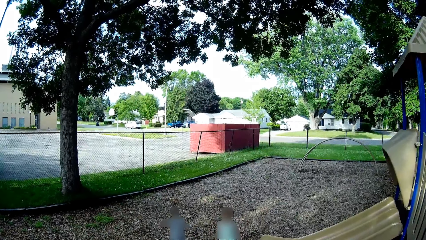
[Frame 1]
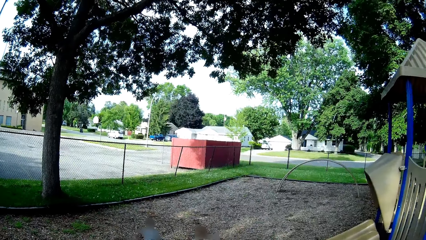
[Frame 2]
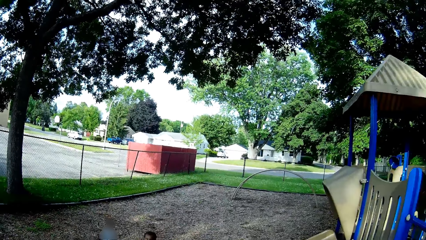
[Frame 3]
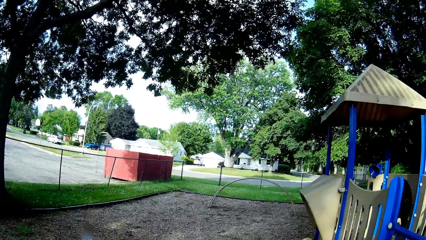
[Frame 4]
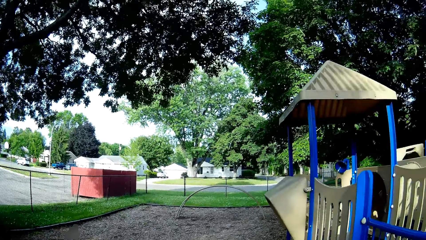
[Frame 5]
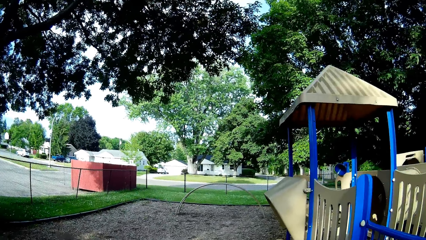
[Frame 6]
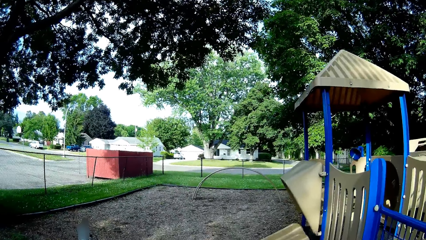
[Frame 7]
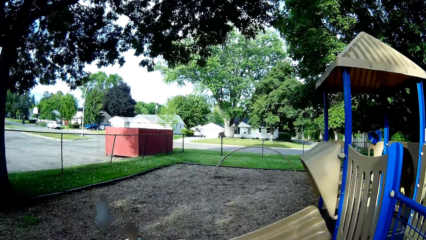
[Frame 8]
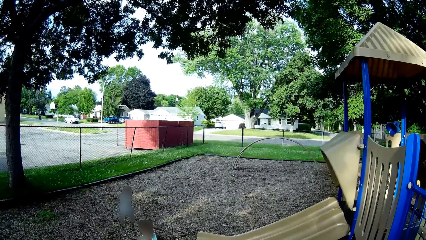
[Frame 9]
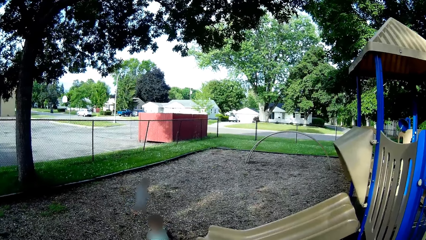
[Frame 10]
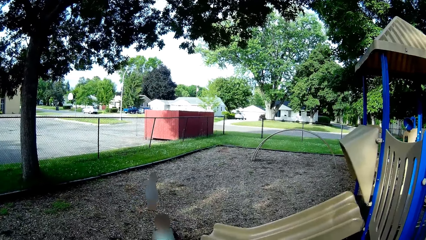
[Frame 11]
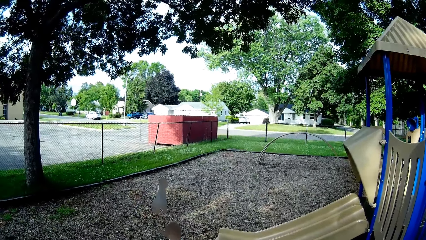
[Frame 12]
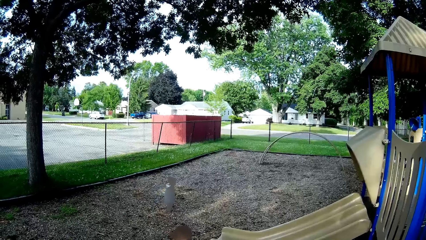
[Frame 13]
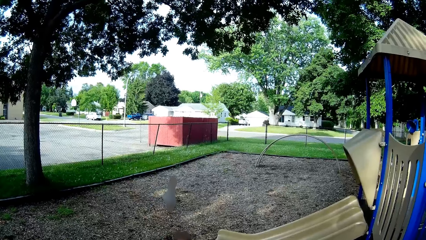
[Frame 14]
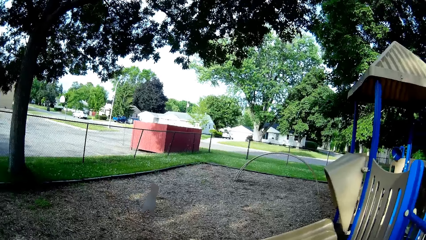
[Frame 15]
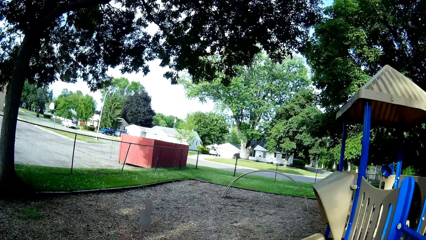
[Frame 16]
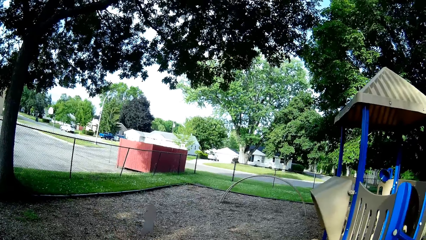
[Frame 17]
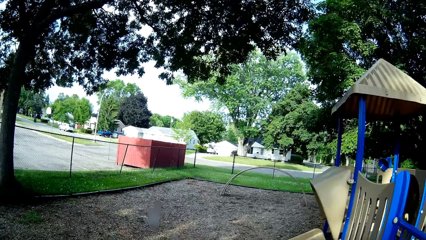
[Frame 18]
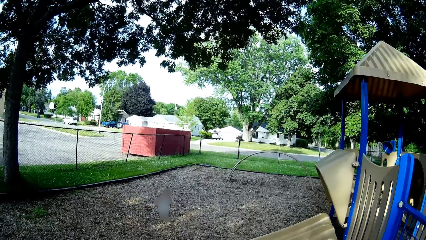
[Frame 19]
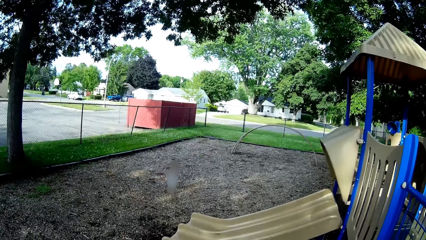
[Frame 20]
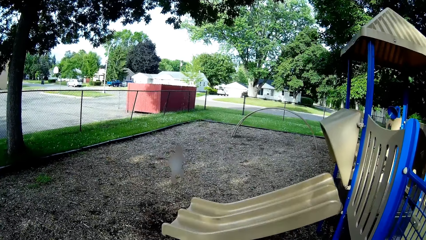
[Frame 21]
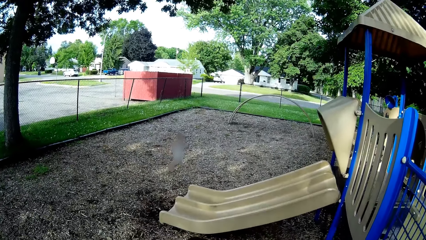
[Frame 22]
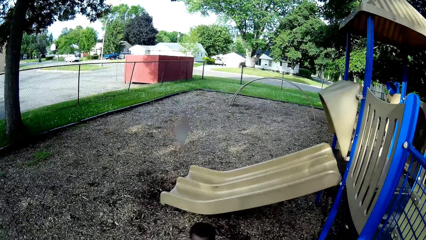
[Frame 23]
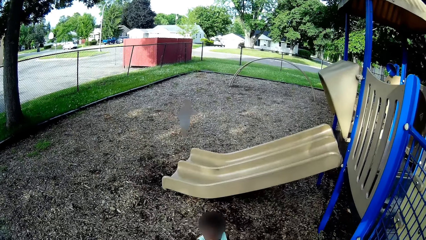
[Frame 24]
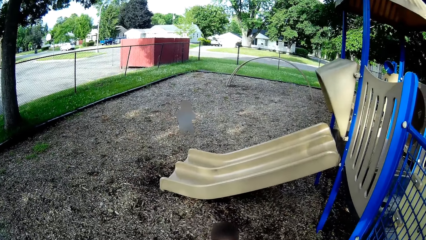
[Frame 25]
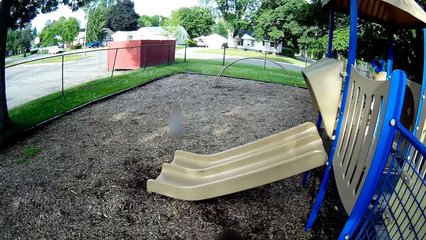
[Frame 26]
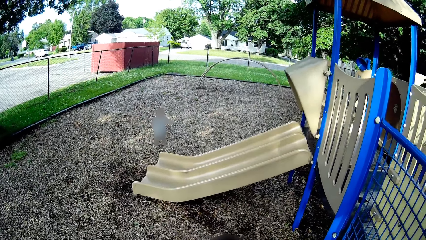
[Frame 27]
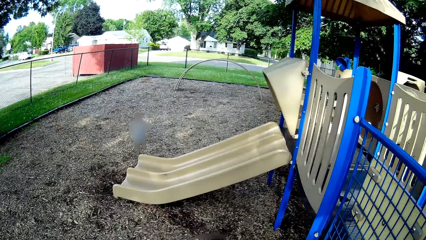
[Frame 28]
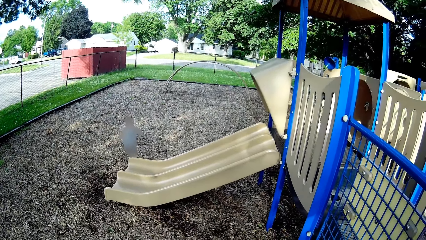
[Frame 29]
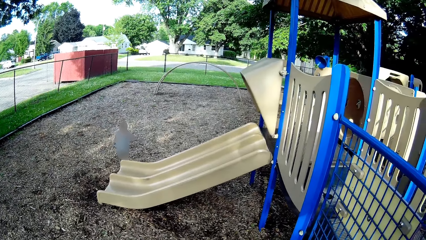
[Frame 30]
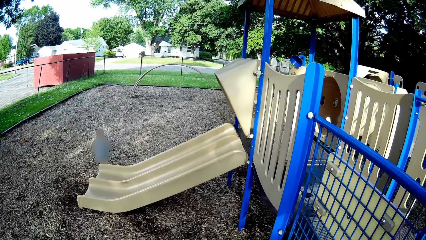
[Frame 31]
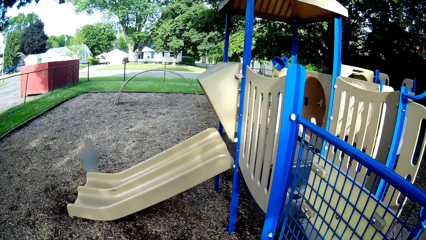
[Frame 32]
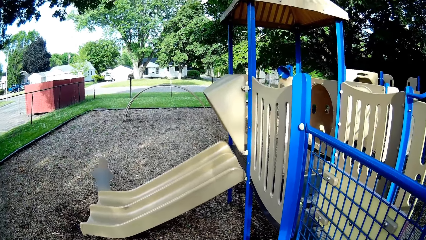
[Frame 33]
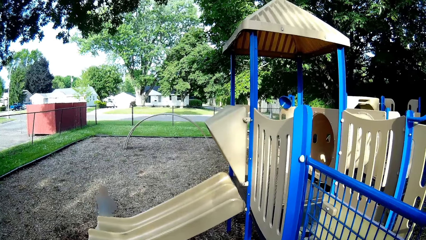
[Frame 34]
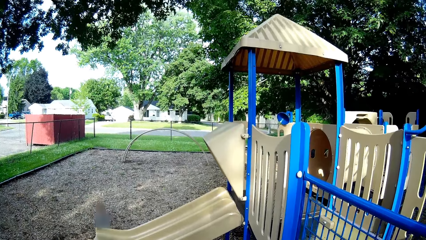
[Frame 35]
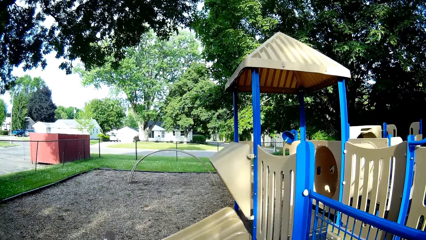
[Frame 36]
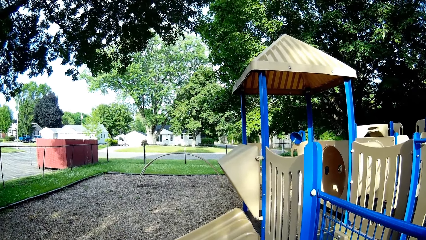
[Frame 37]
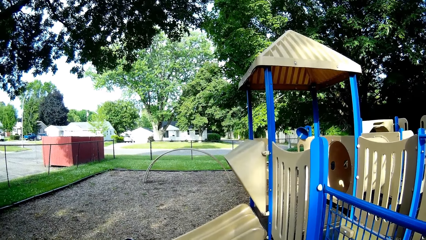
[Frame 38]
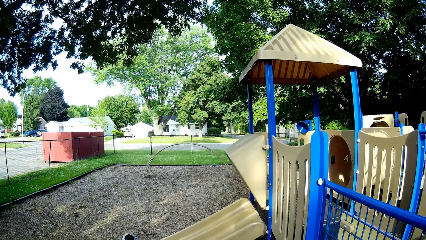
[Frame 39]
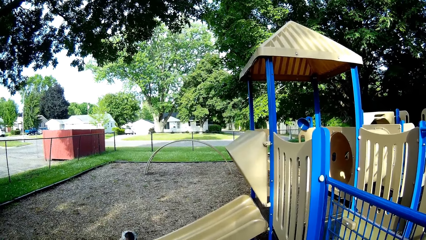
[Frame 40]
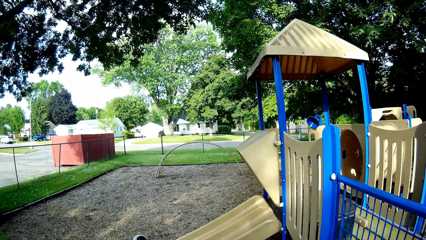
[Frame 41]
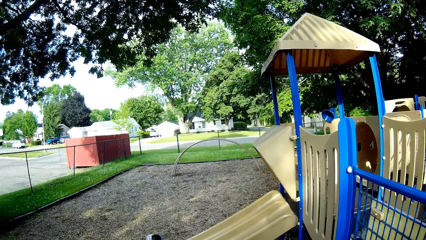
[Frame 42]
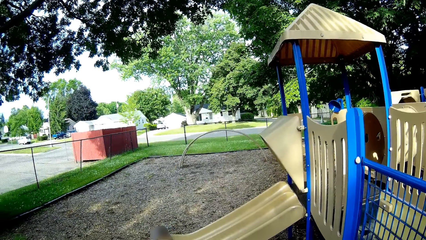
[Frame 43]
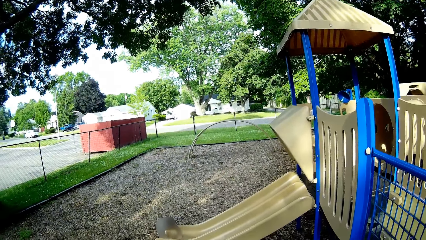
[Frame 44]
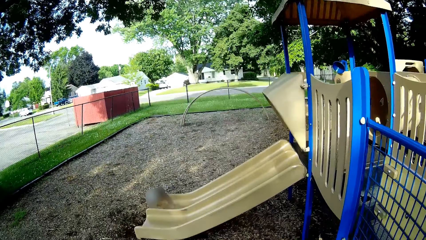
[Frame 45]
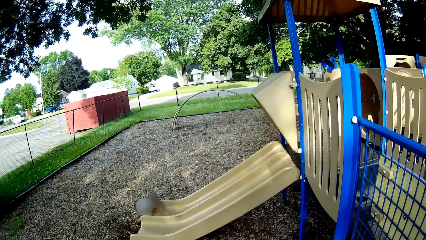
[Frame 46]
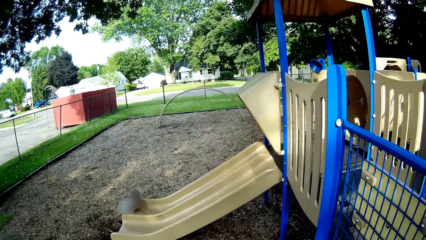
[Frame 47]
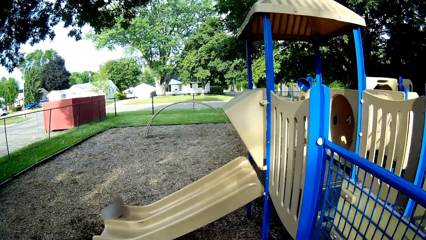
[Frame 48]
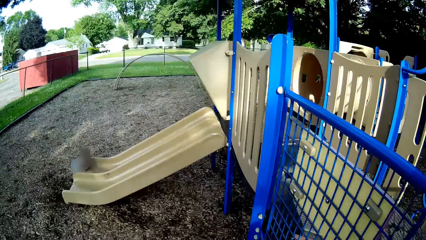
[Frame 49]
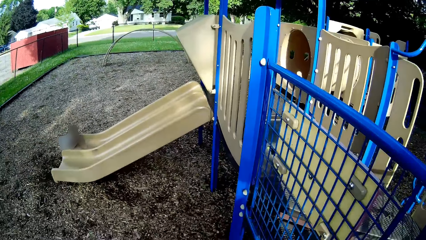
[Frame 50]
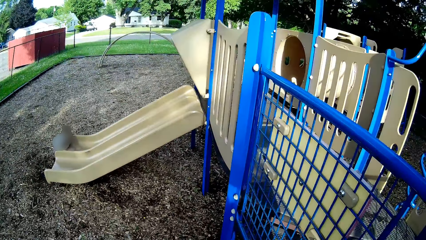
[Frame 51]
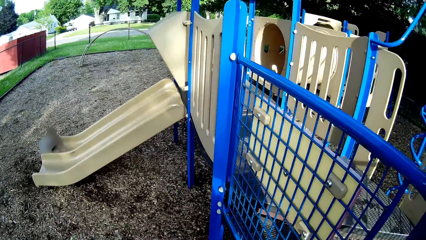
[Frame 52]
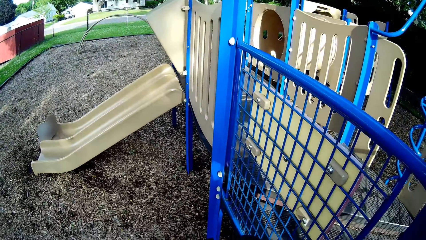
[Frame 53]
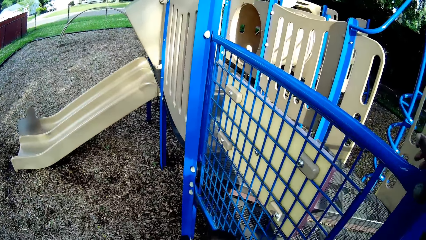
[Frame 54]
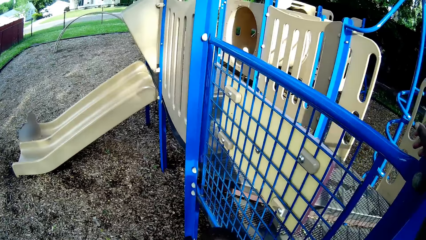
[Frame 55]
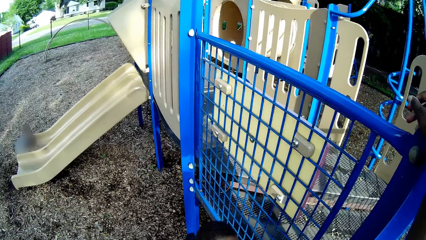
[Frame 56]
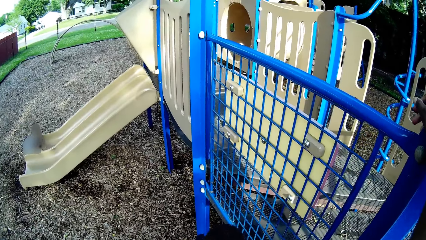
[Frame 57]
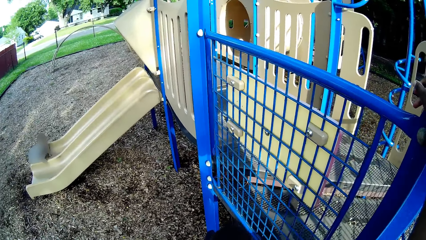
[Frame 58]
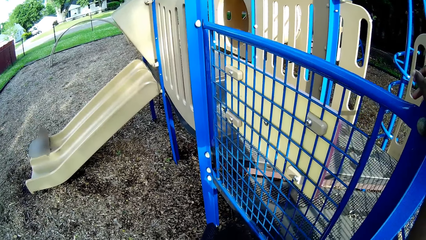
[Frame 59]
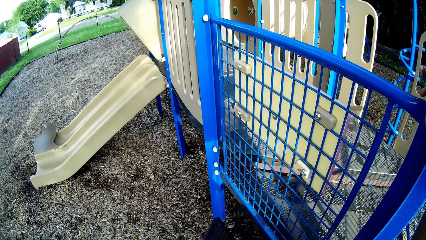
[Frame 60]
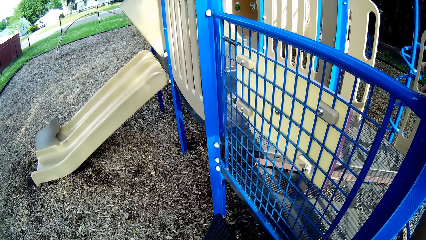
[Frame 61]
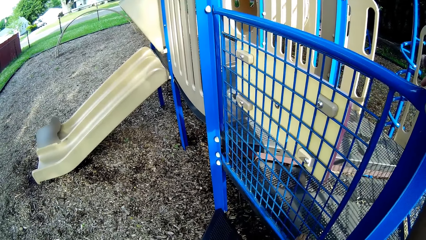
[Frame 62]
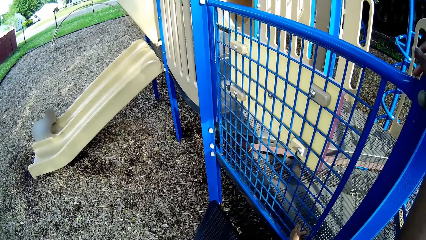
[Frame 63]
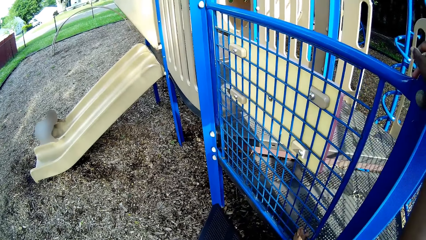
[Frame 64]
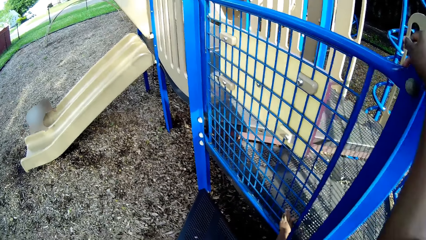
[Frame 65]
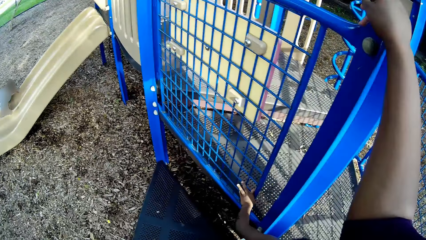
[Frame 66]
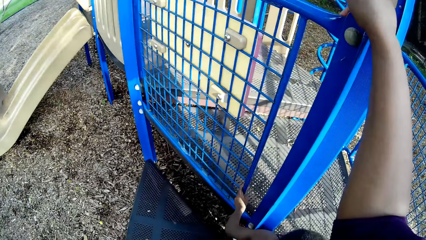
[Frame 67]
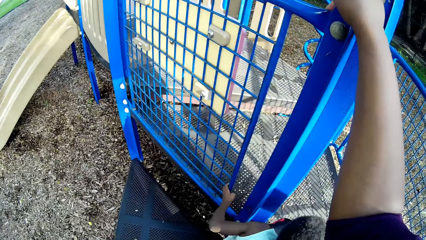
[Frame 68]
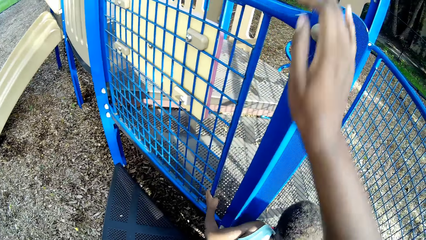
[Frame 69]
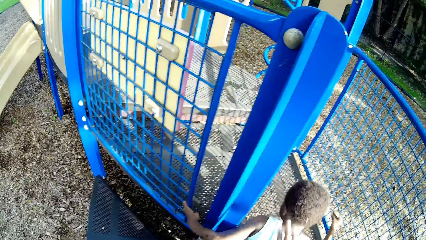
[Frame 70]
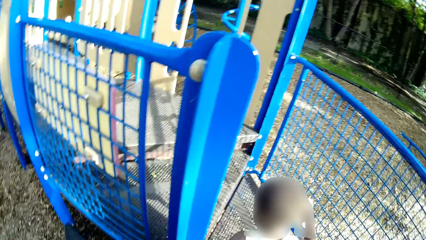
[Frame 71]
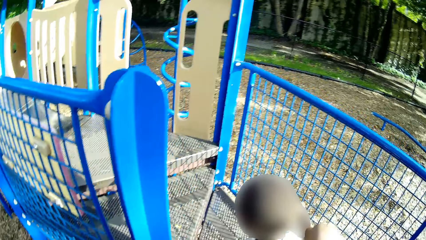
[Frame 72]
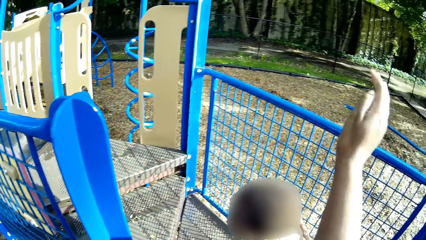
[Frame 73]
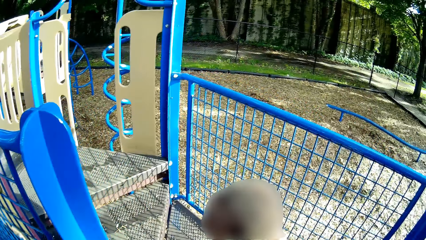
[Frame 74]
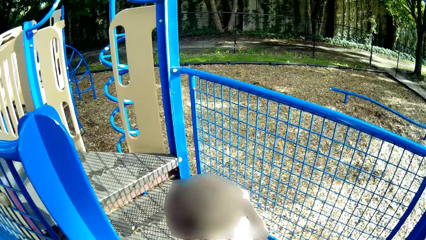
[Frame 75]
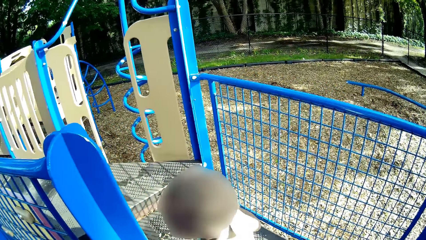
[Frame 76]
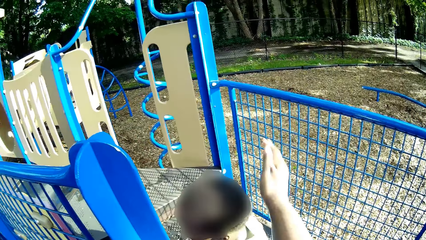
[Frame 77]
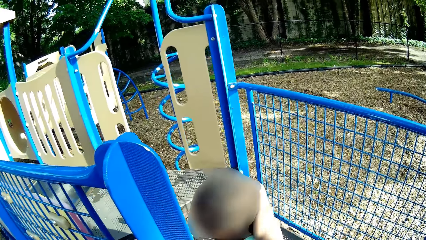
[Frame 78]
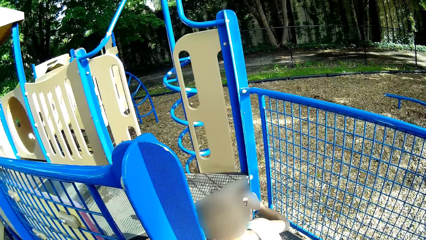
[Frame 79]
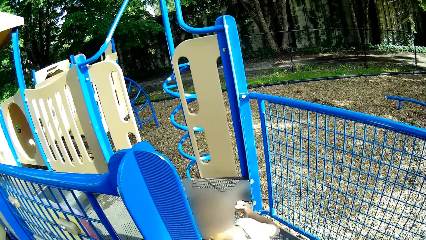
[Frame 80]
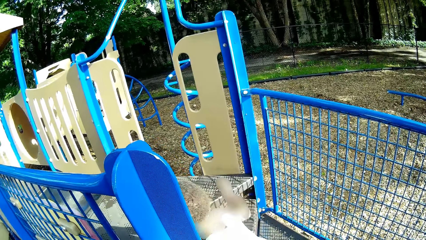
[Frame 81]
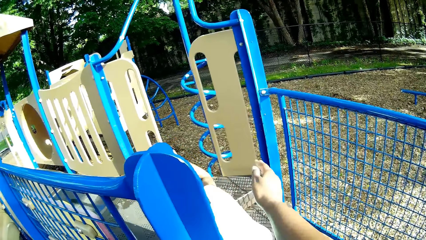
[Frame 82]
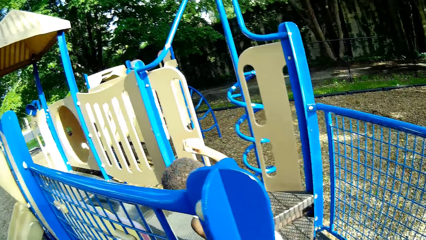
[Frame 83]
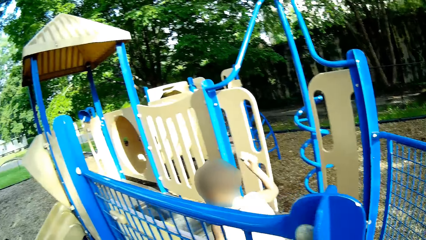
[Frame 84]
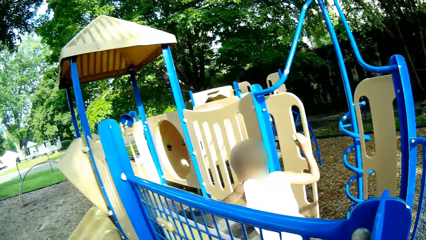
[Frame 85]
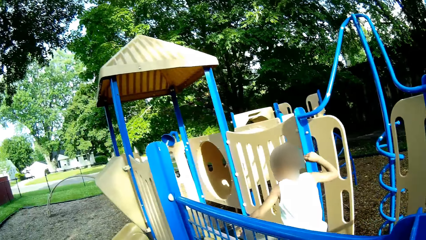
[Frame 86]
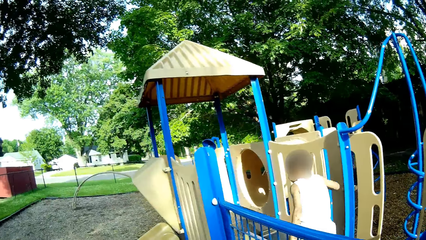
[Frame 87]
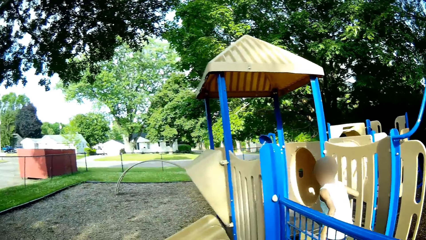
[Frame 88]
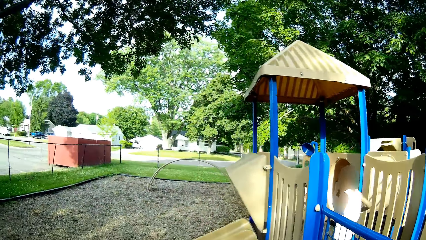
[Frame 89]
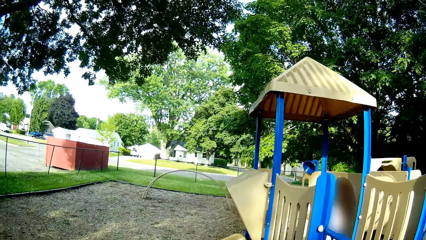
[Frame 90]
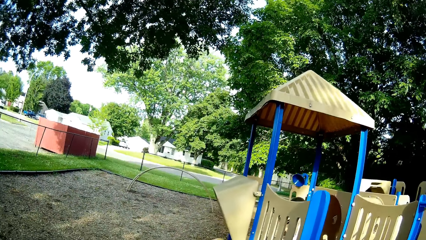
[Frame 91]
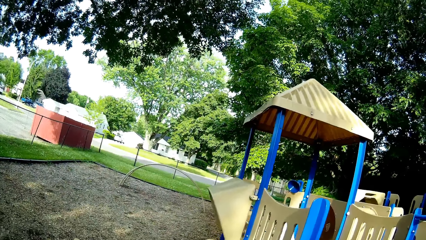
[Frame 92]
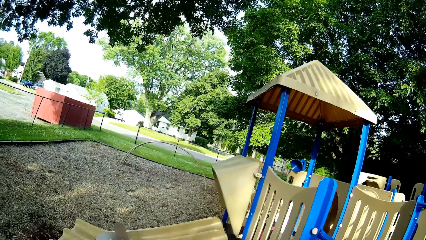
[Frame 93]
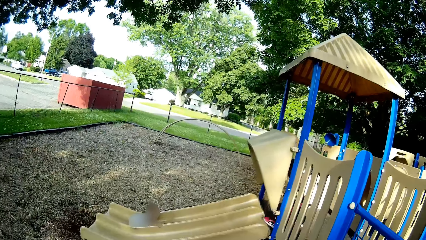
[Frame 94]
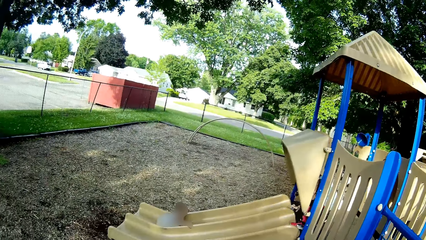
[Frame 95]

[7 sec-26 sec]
A girl plays on a field. The girl climbs a left ramp of a slide. The boy climbs the stairs to get to the slide. The camera wearer taps the boy on his head with her right hand.
